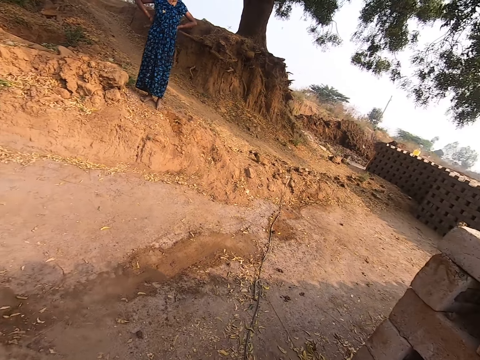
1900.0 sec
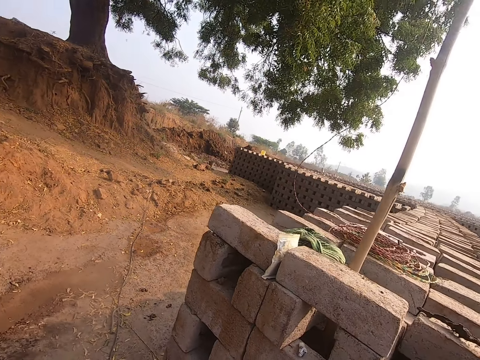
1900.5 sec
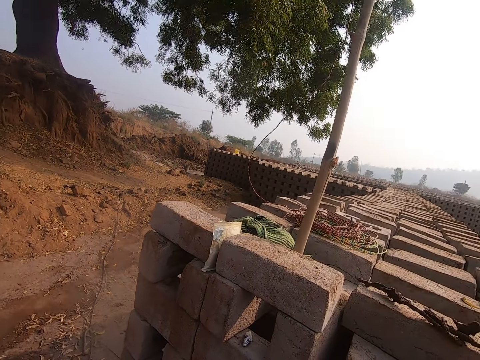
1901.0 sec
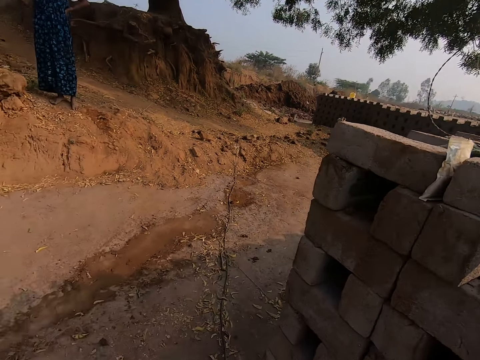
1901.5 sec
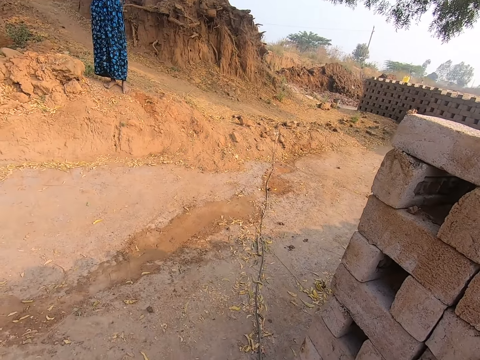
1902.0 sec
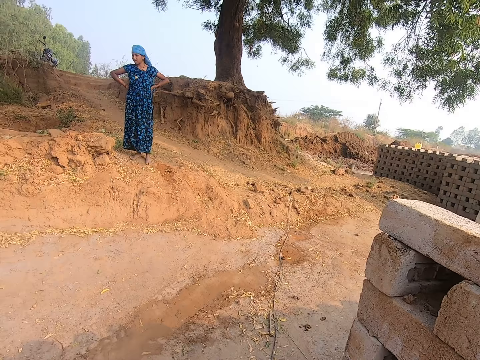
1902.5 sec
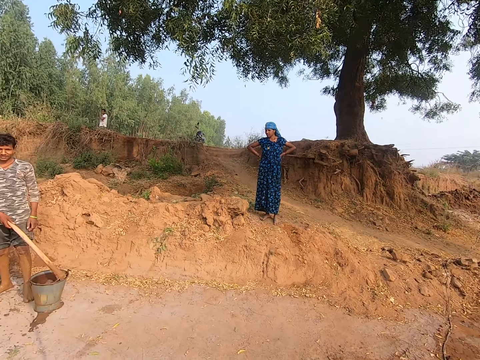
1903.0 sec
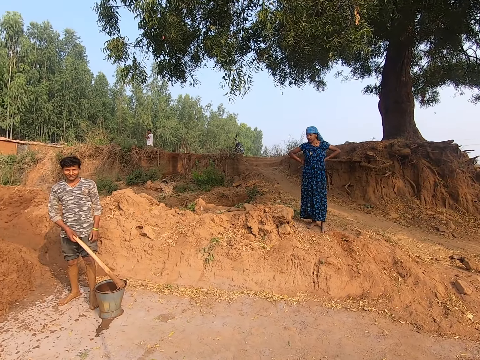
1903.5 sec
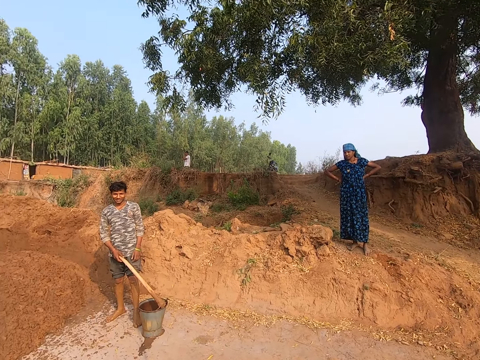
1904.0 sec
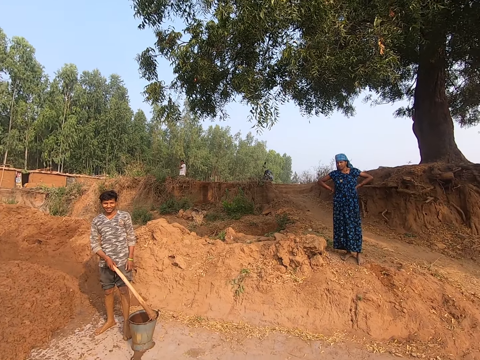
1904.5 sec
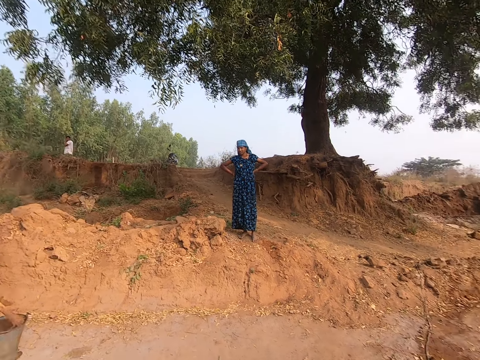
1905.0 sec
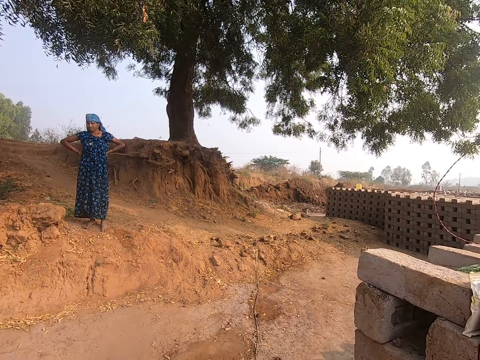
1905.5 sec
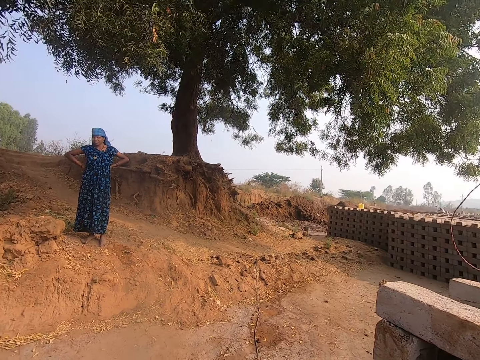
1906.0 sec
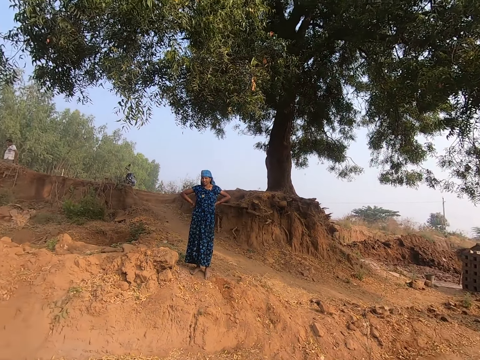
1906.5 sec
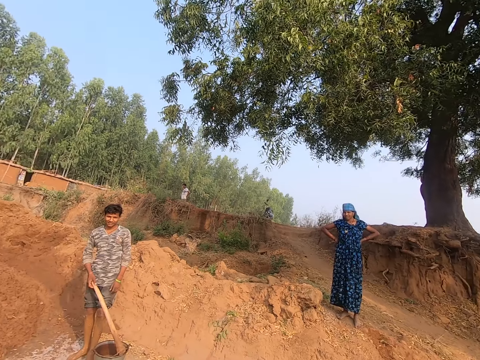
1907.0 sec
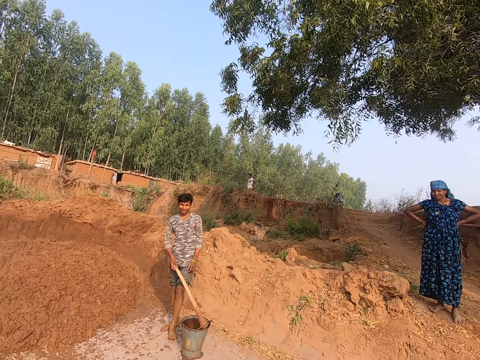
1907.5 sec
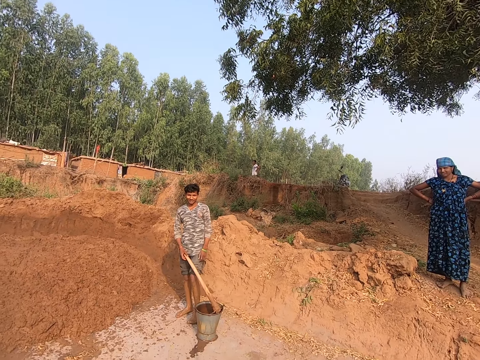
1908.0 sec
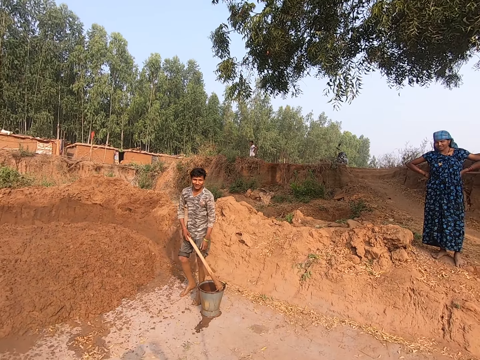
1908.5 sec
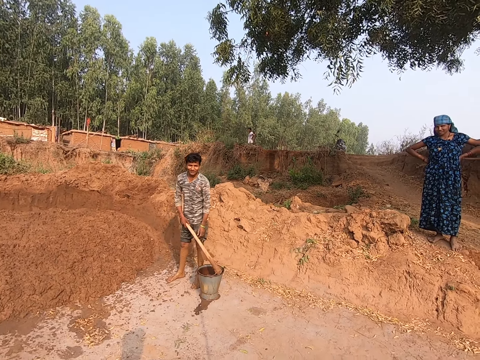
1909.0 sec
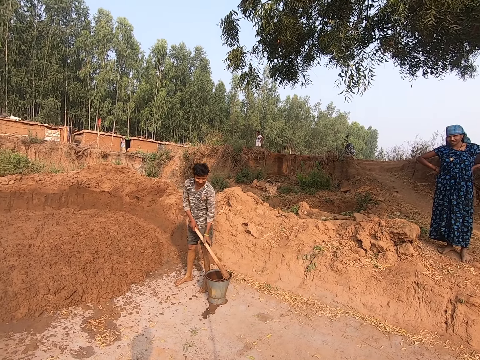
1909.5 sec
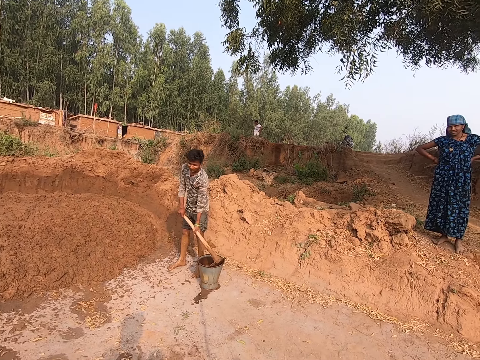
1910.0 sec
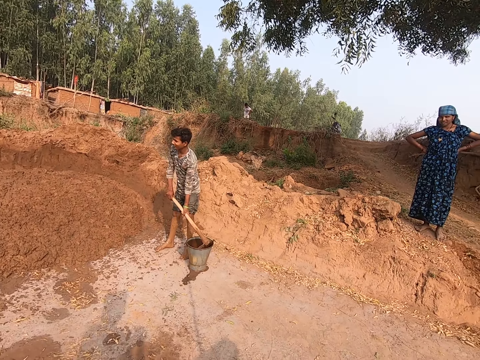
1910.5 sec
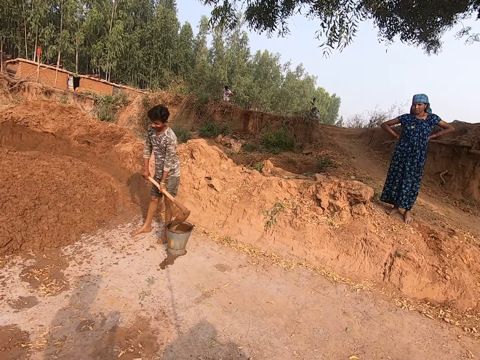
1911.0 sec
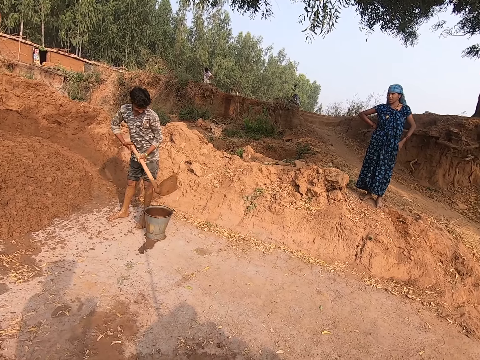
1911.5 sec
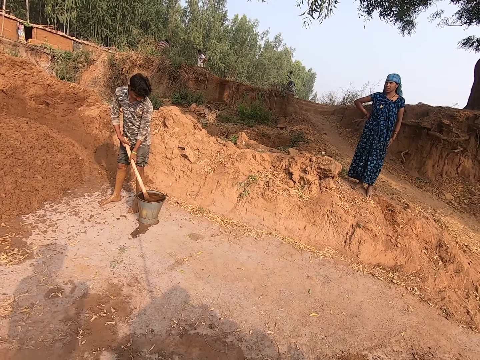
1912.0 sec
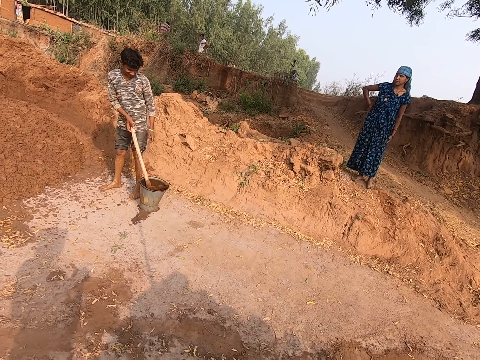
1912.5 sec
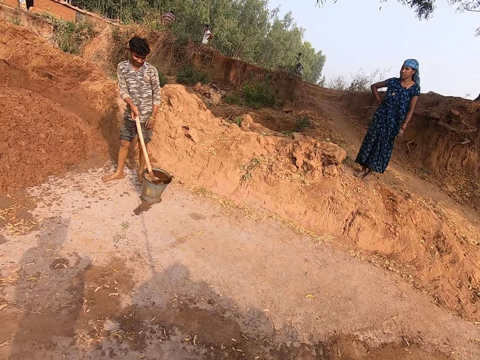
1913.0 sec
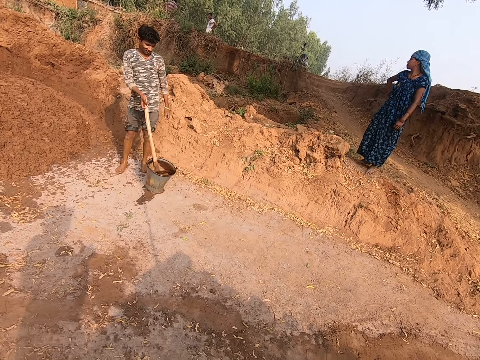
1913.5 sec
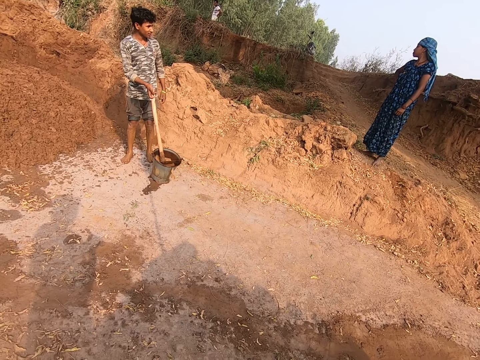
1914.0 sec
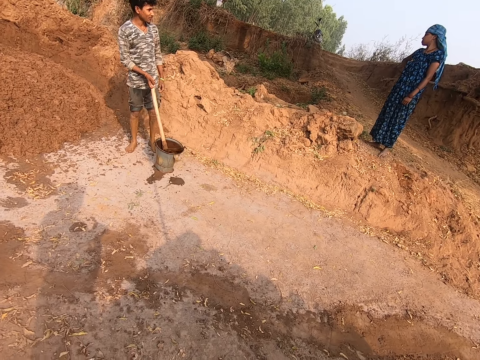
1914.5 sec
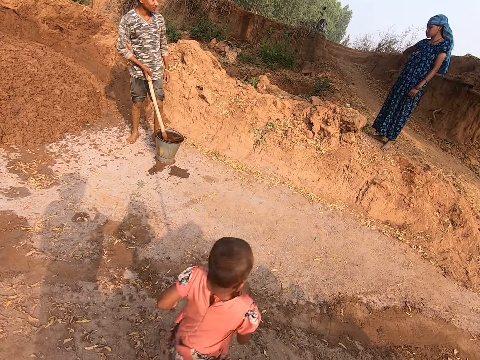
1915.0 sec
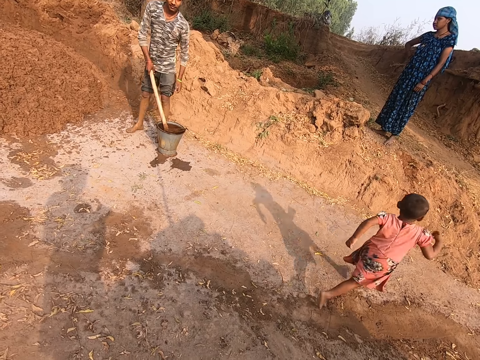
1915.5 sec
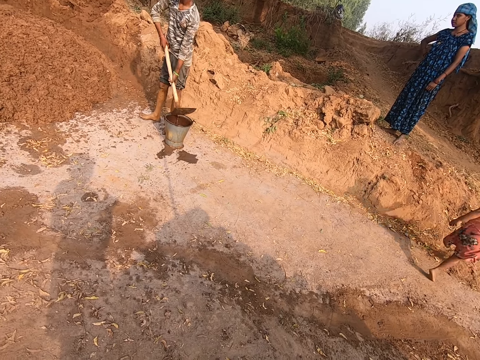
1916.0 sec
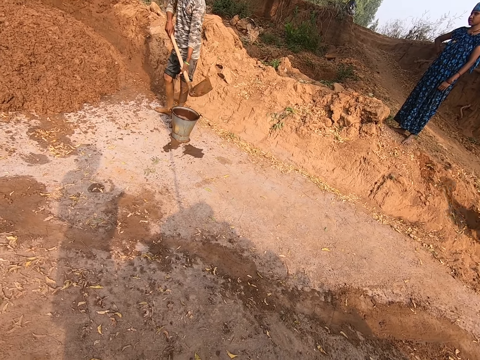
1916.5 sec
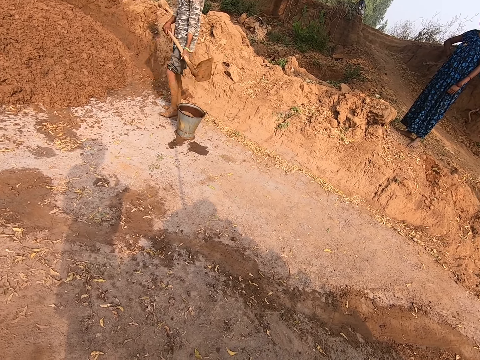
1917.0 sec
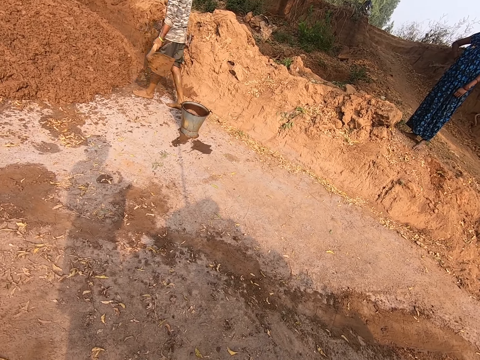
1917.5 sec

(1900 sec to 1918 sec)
The camera wearer looks around. A man shakes the hoe in water in the bucket with his right hand. The man places his left hand on the hoe in his right hand. The man takes out the hoe from the bucket with both hands. The man places the hoe in the bucket with both hands. The man shakes the hoe in water in the bucket with his right hand. A girl runs past the camera wearer. The man places his left hand on the hoe in his right hand. The man takes out the hoe from the bucket with both hands.

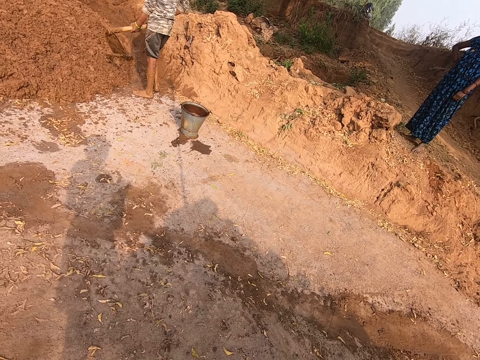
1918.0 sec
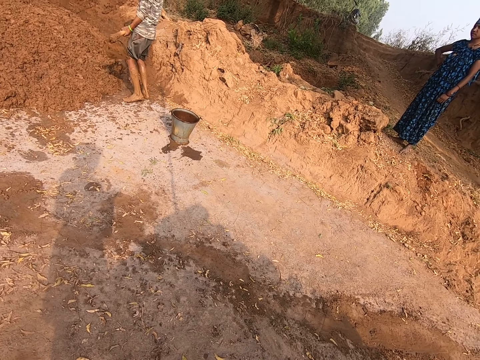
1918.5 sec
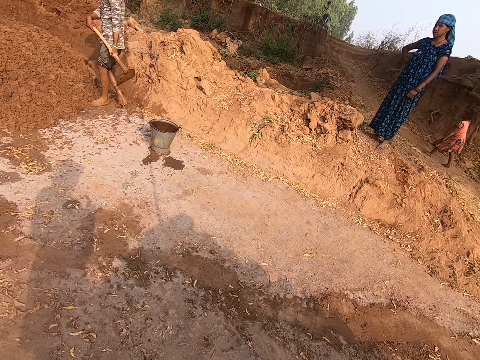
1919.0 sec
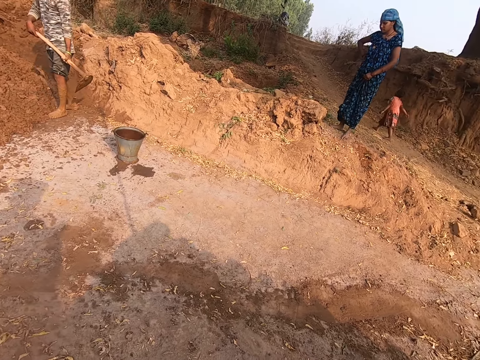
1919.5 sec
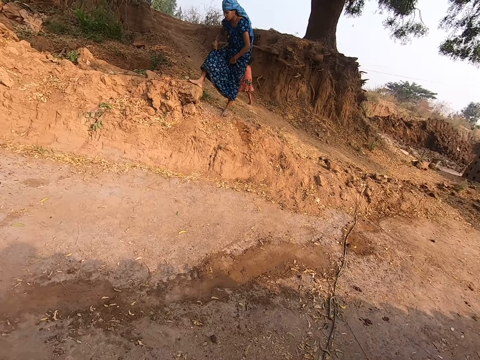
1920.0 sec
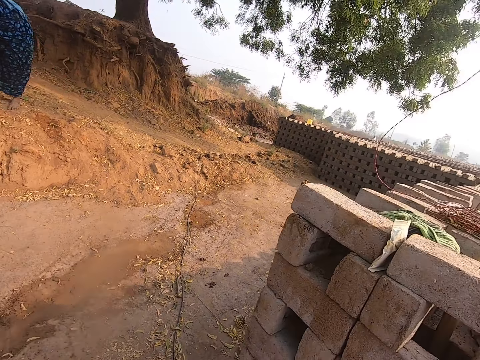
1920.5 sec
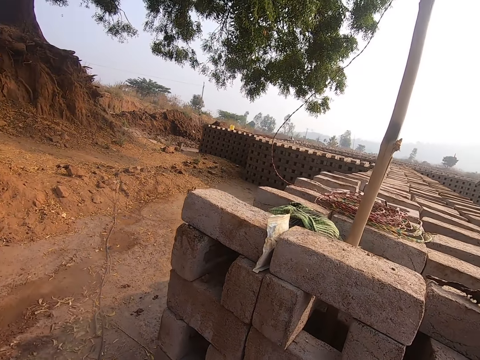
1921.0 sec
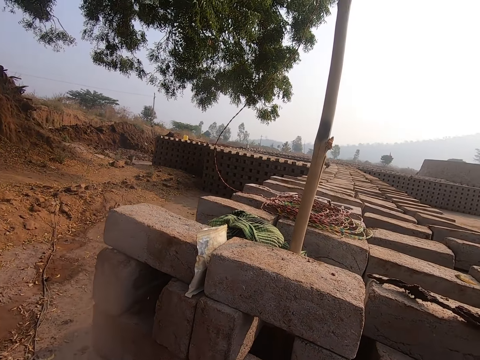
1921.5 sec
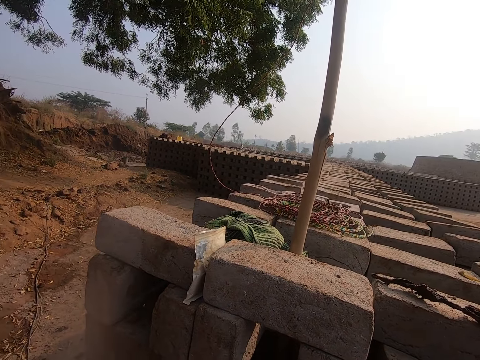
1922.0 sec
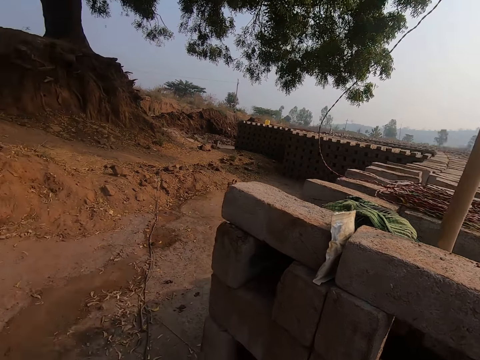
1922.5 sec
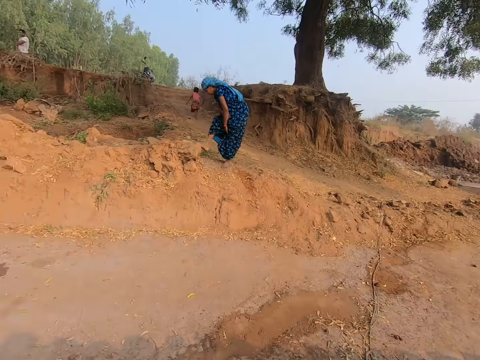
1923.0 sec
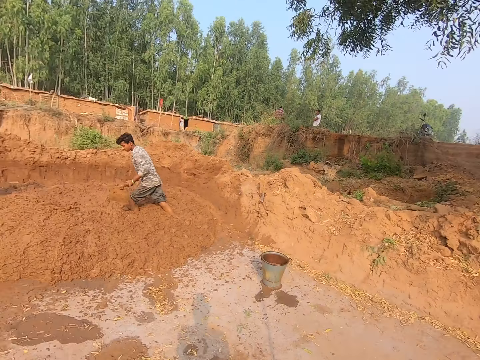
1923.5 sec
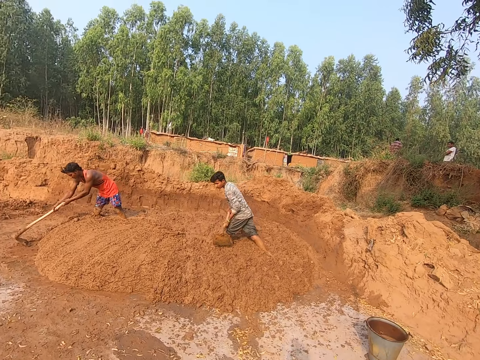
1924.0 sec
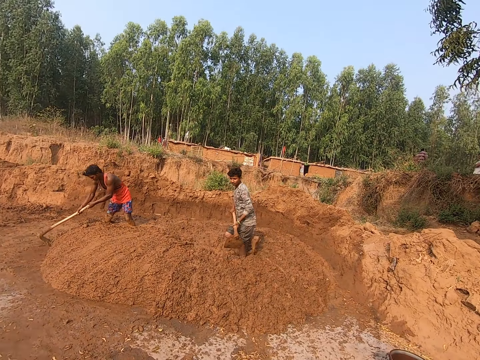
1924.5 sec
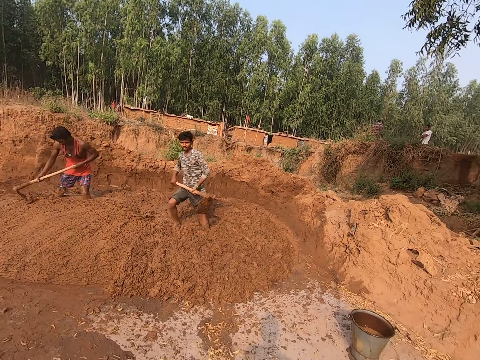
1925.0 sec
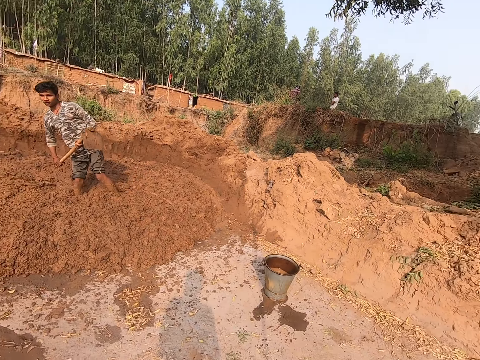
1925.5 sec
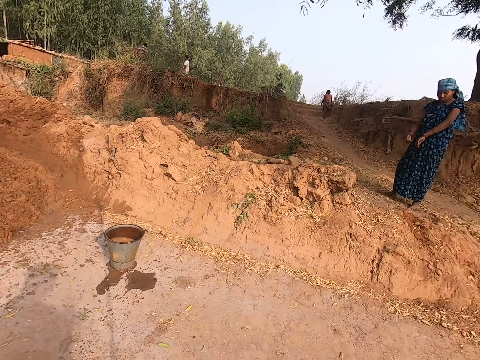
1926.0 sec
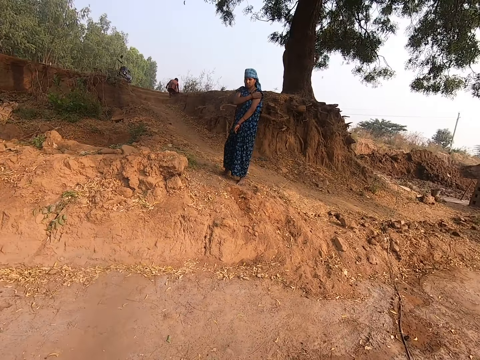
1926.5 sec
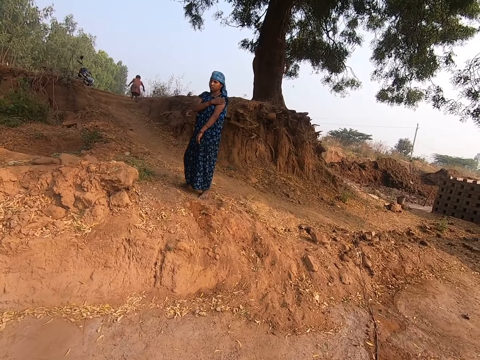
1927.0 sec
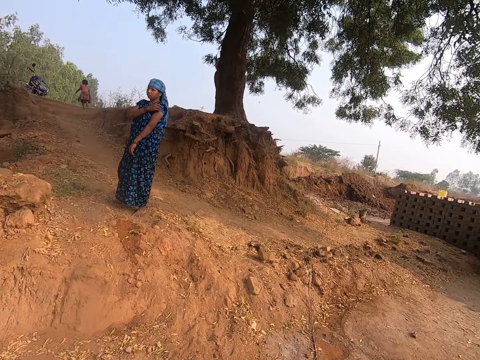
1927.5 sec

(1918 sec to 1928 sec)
A man places a hoe on the ground with both hands and gathers sand on the ground with the hoe in both hands.
